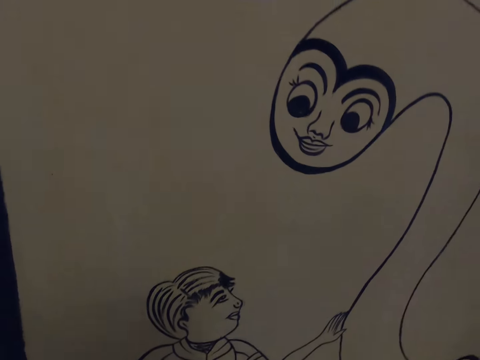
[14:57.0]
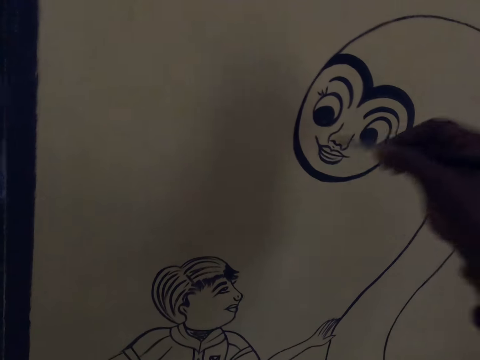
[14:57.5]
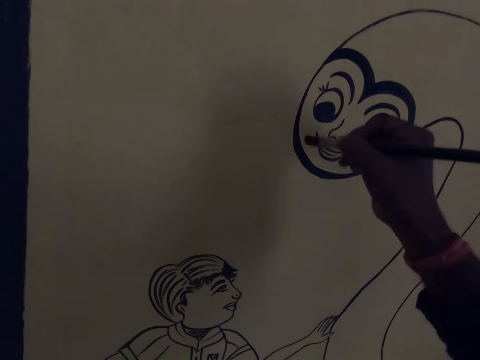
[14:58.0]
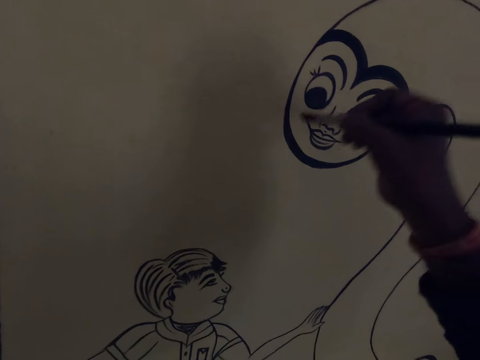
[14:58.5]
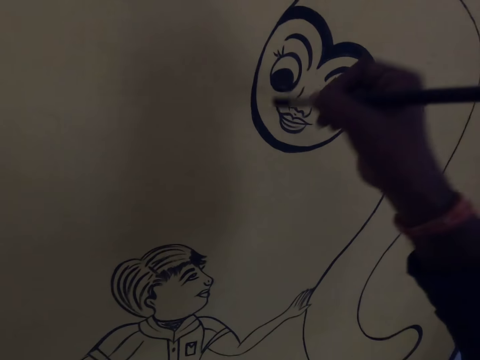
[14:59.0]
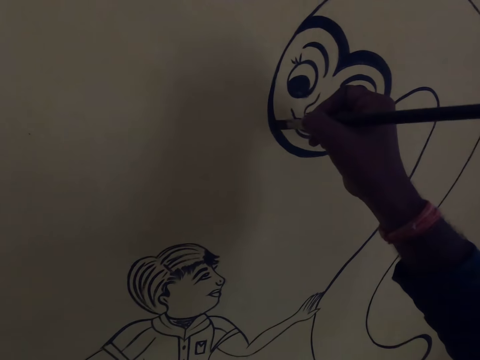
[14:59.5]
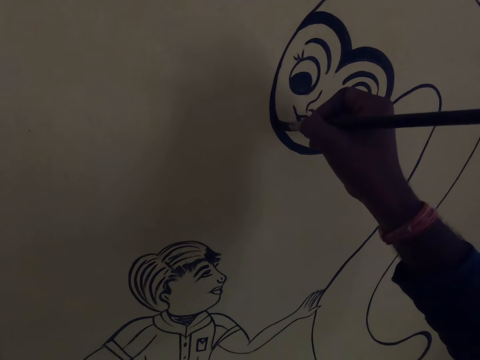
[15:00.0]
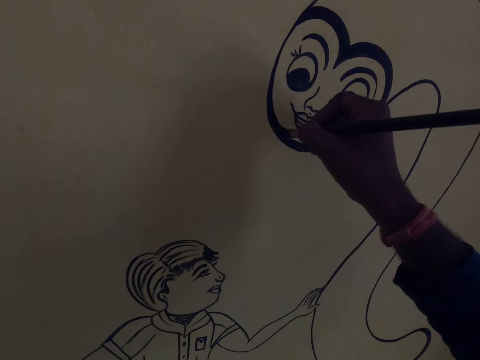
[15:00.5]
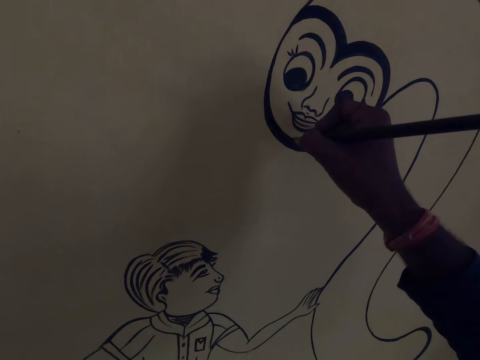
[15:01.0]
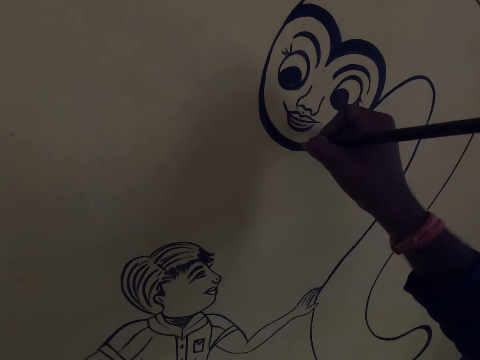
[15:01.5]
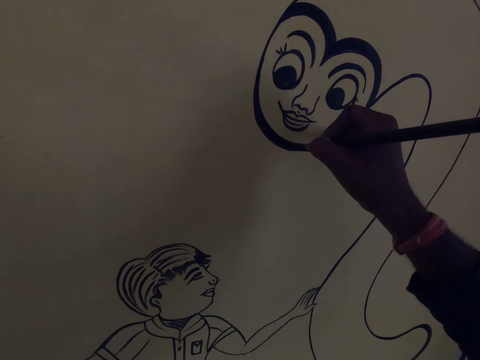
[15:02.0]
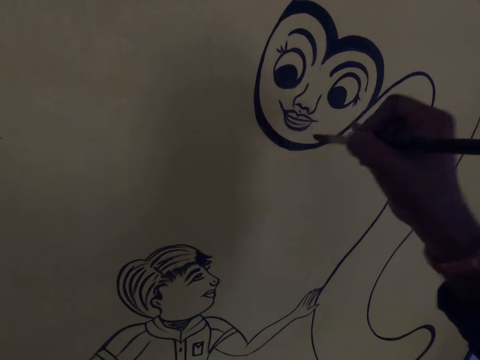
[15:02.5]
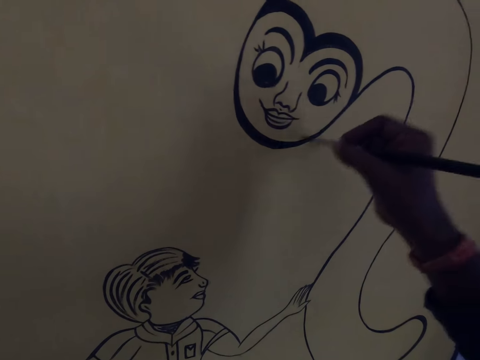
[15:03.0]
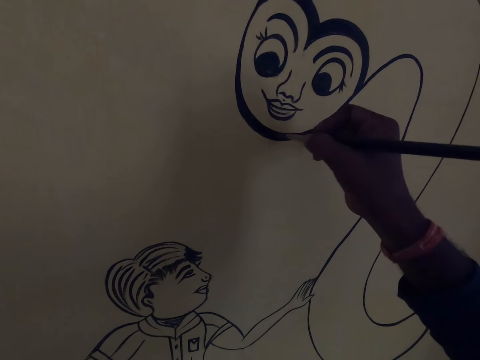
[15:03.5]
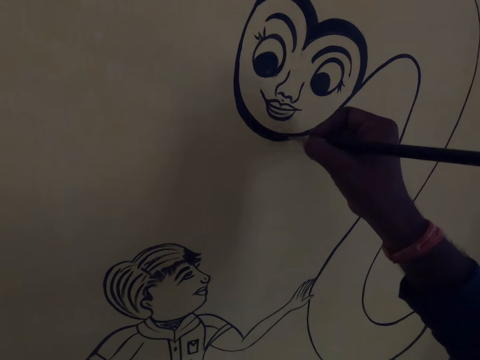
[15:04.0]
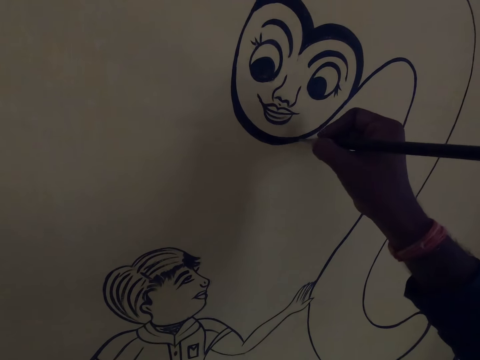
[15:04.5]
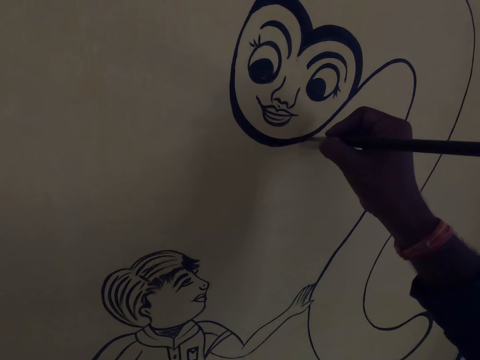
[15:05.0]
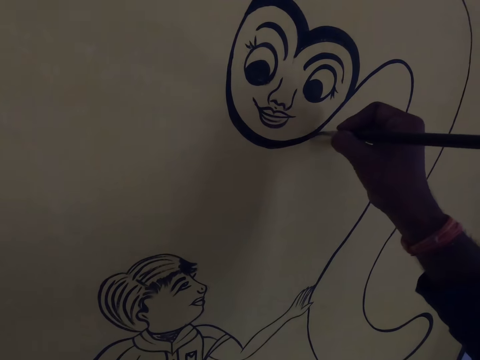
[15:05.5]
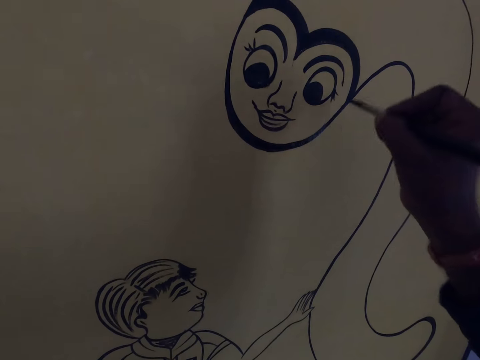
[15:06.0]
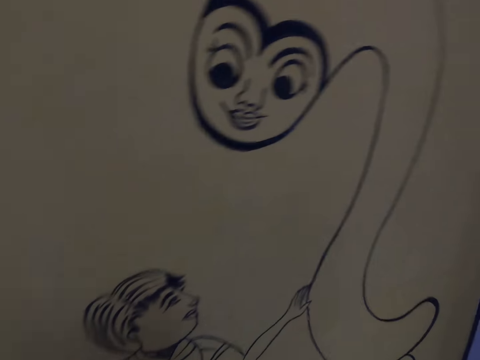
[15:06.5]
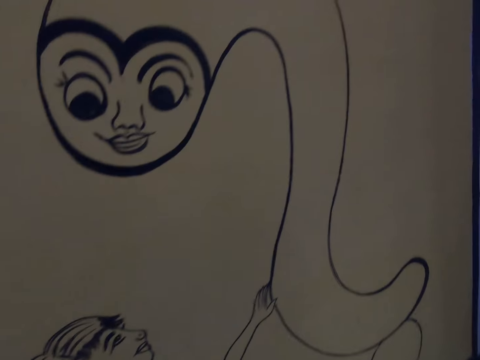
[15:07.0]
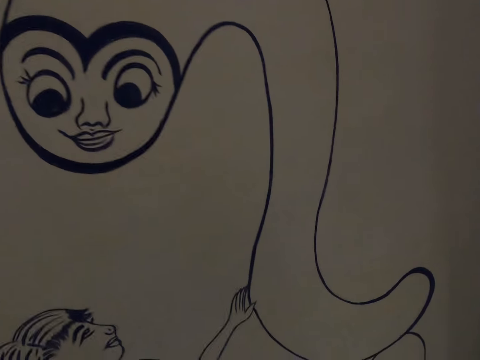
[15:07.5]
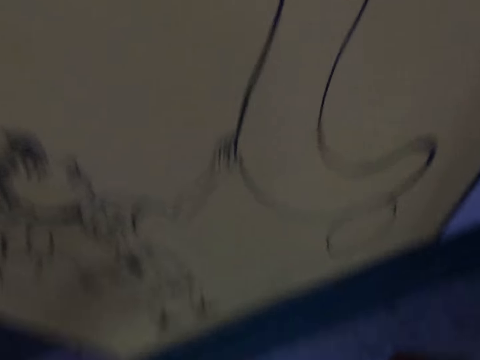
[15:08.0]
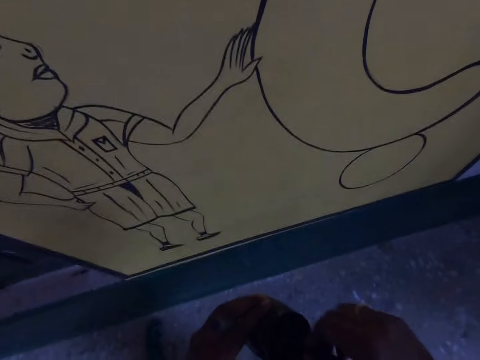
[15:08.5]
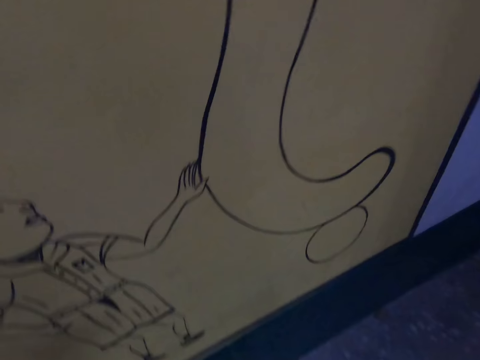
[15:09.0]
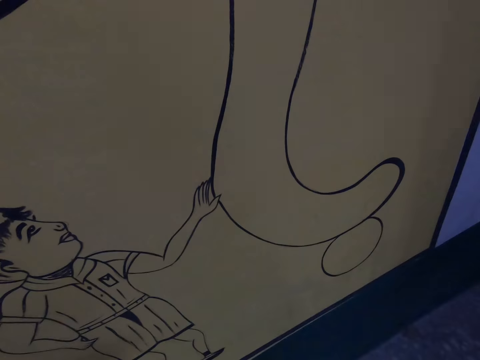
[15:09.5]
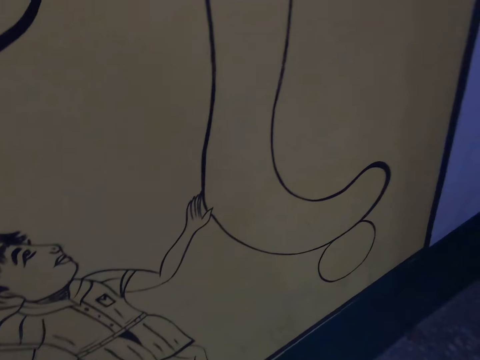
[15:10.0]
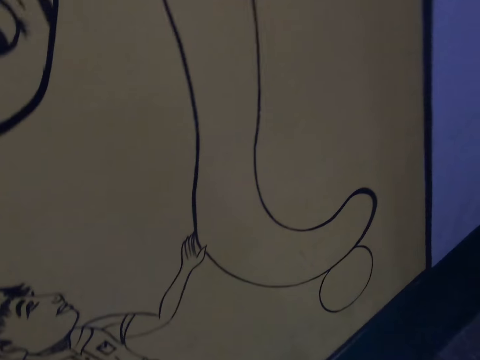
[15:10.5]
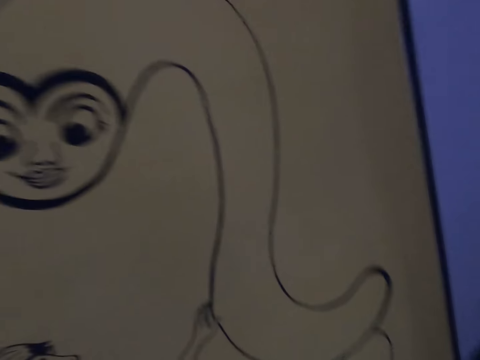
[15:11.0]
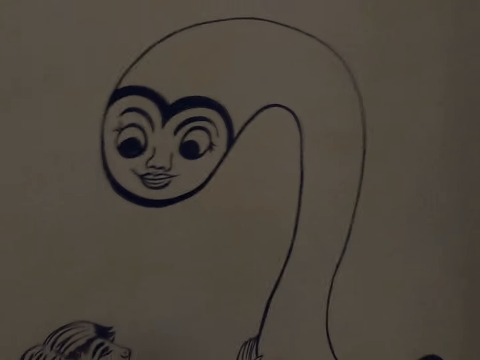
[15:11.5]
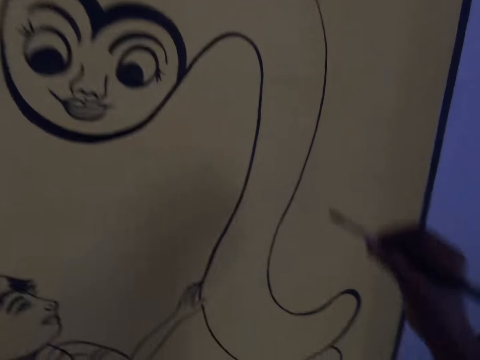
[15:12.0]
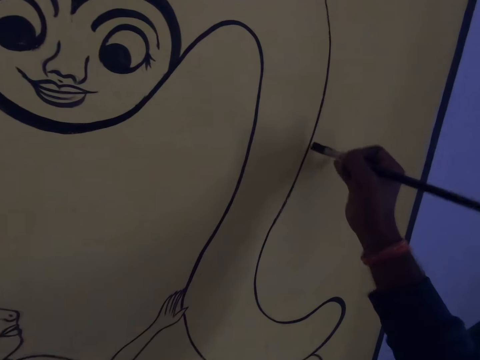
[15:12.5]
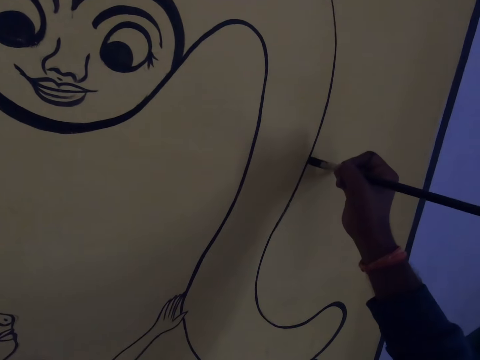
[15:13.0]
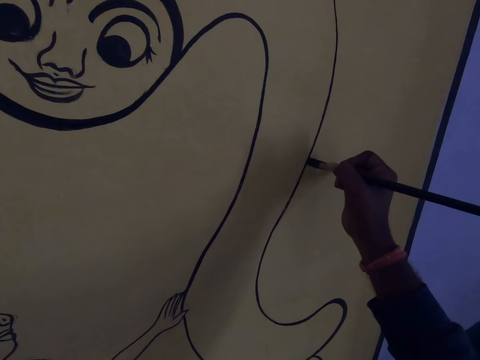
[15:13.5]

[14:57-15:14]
The camera wearer draws a picture on the wall with the drawing brush. He moves his hand. He paints the picture on the wall. He looks at the picture on the wall. He dips the drawing brush into the paint container. He draws the picture on the wall with the drawing brush.

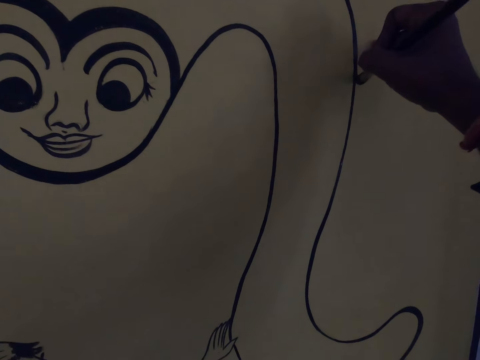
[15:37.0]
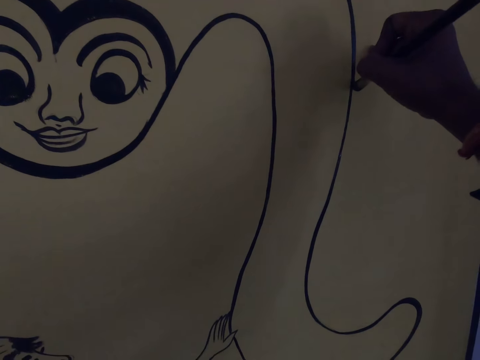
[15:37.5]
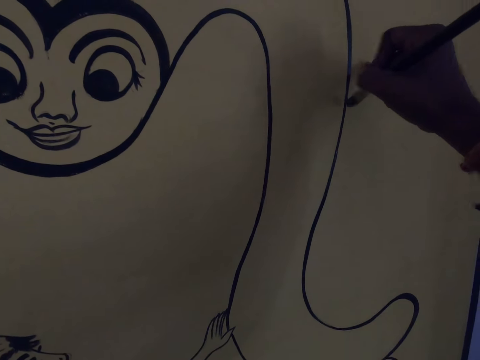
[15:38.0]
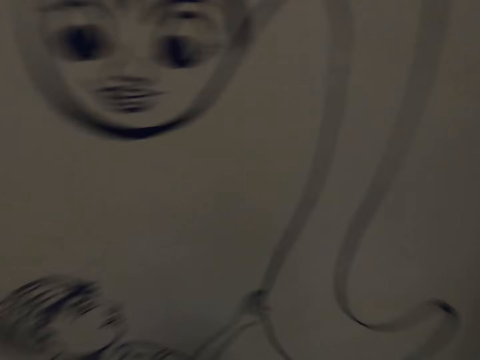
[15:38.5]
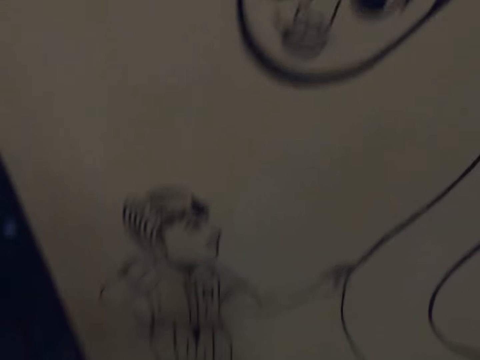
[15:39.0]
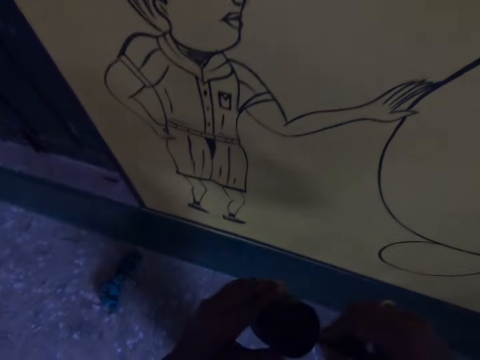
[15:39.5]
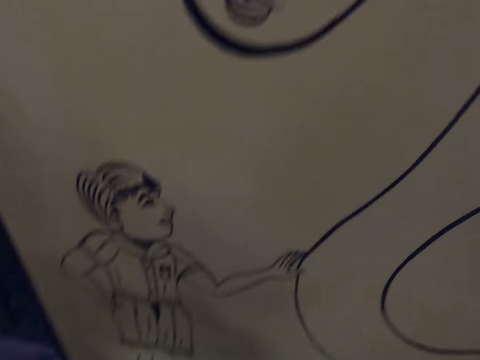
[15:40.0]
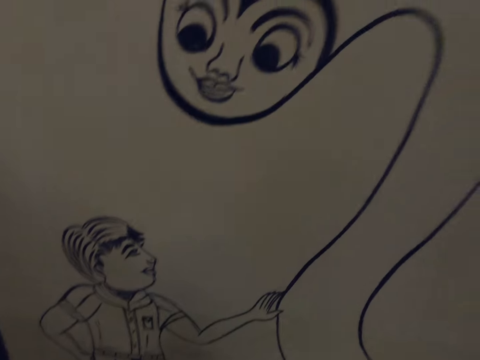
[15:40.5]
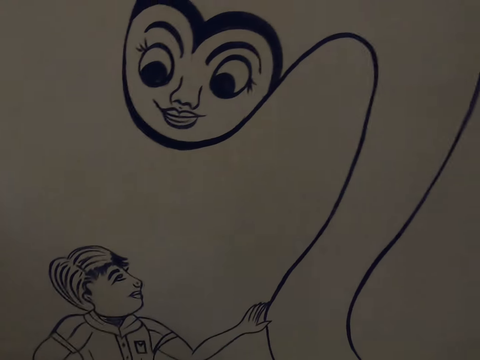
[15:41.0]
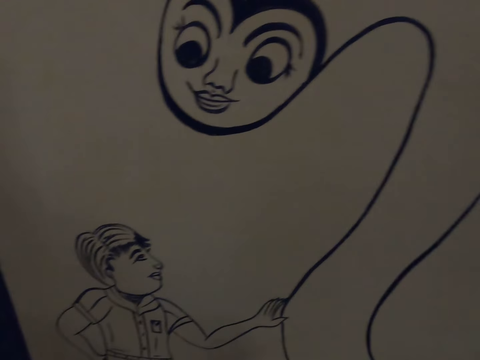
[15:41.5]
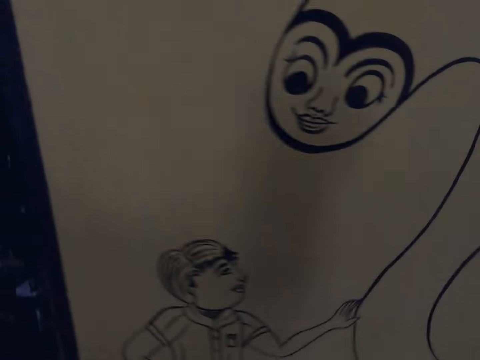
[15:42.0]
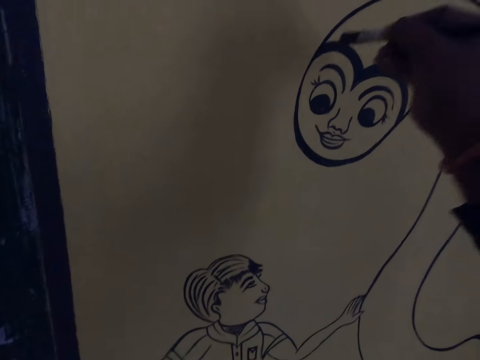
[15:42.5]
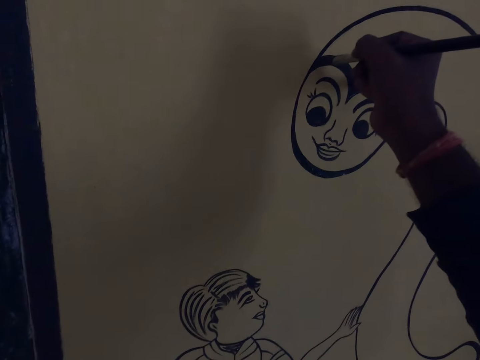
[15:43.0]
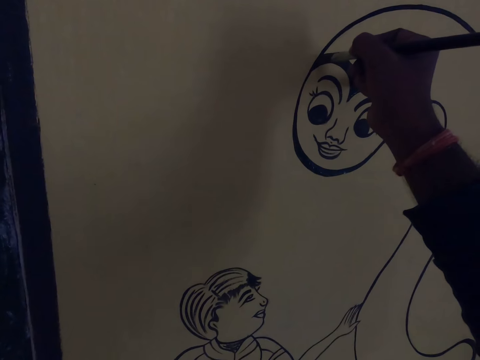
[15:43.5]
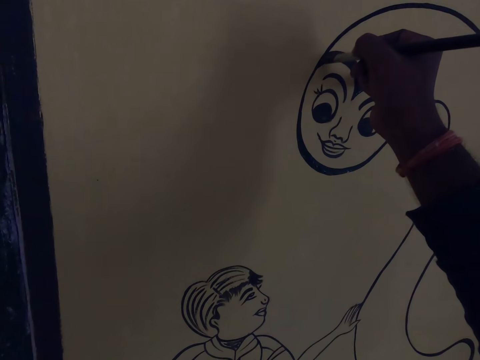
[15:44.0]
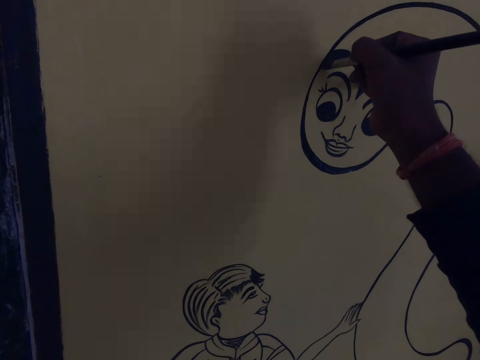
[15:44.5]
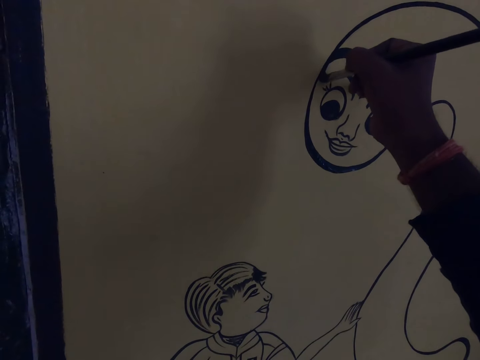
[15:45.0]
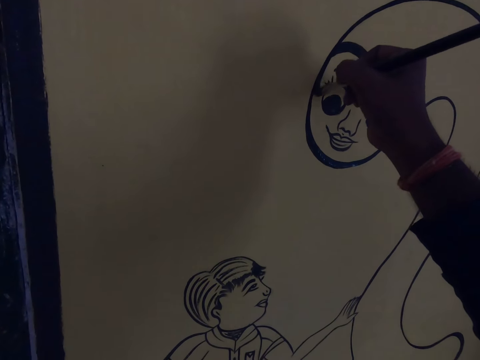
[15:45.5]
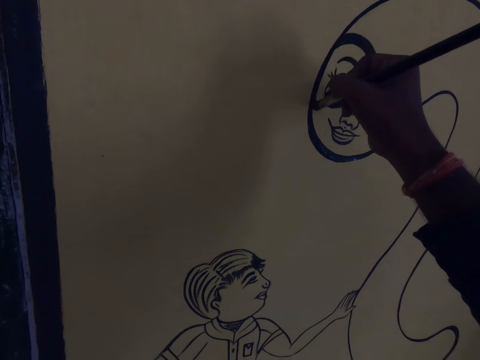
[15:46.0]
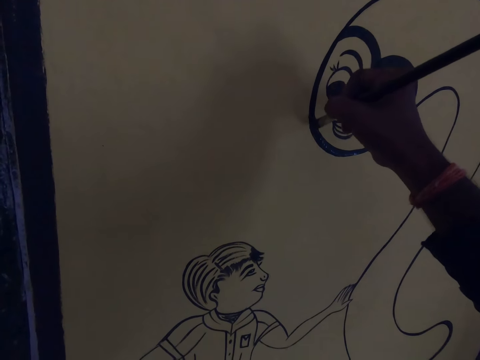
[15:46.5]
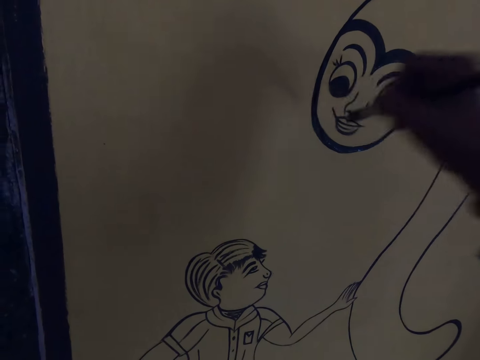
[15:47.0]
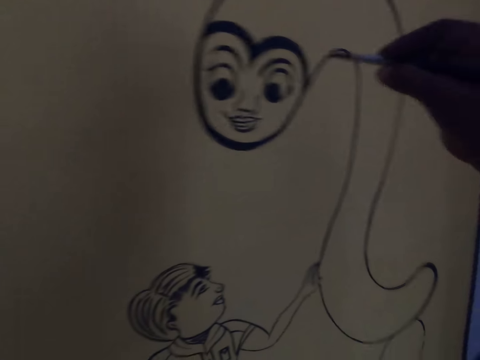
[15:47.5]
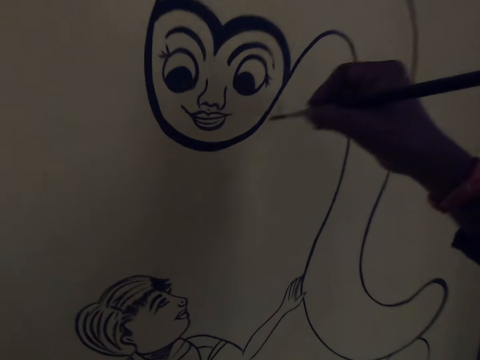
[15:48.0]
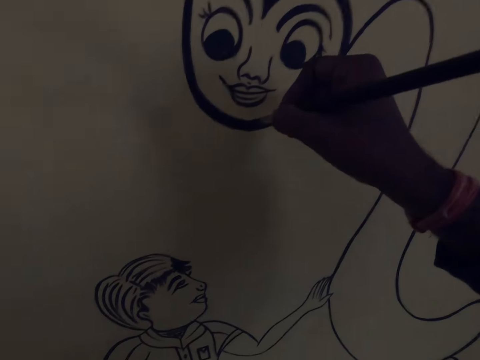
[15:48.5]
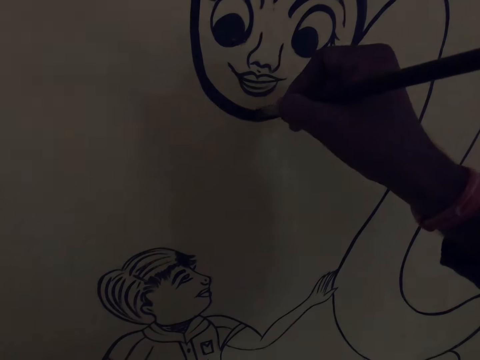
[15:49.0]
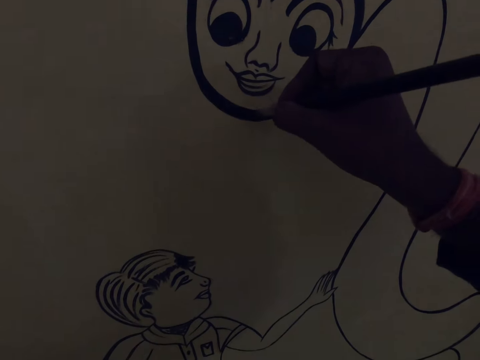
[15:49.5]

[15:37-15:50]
The camera wearer dips the drawing brush into the paint container. They look at the picture on the wall. They draw the picture on the wall with the drawing brush.
